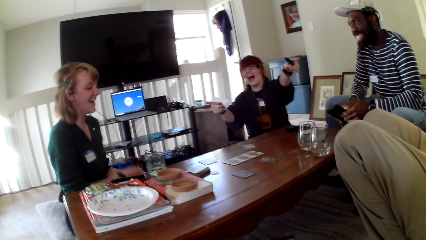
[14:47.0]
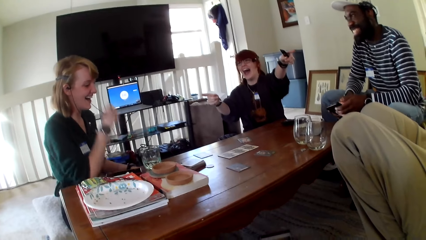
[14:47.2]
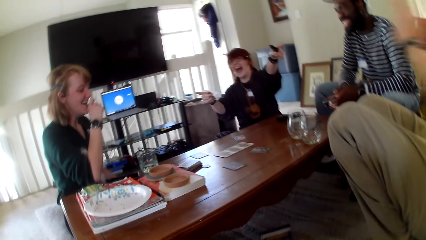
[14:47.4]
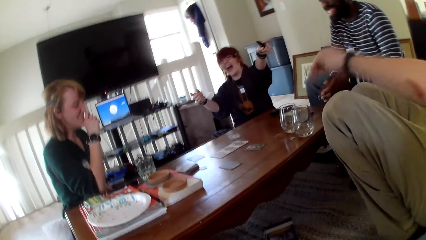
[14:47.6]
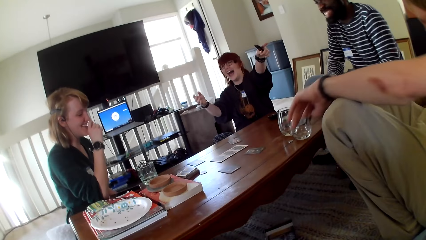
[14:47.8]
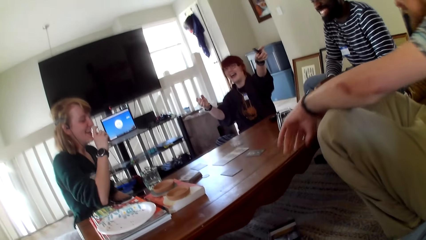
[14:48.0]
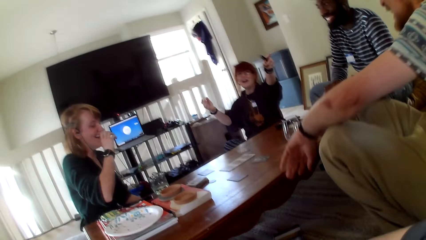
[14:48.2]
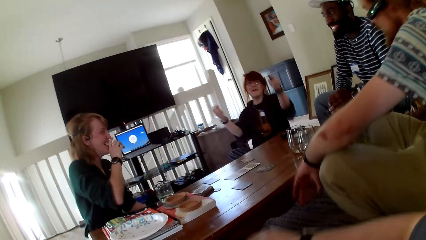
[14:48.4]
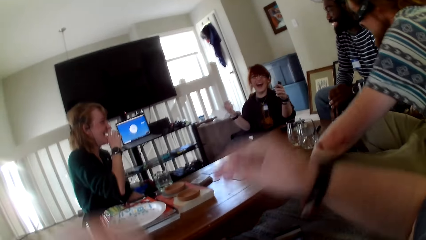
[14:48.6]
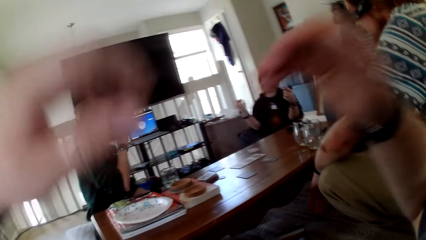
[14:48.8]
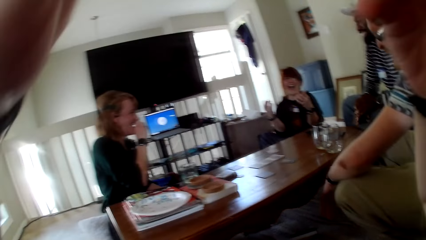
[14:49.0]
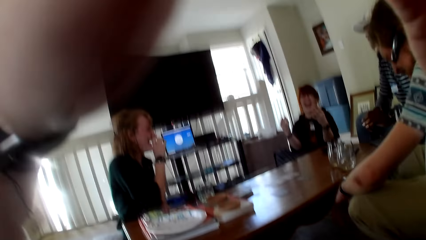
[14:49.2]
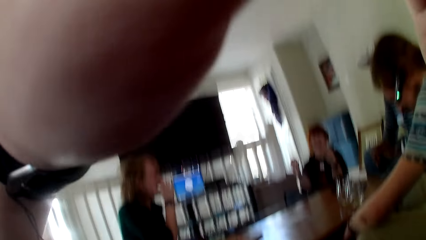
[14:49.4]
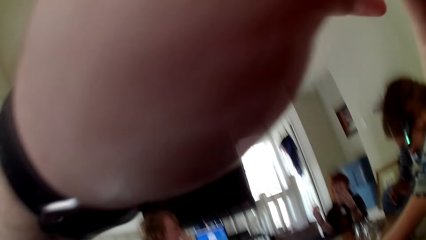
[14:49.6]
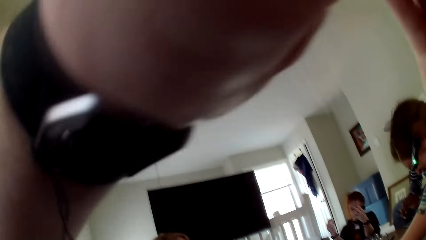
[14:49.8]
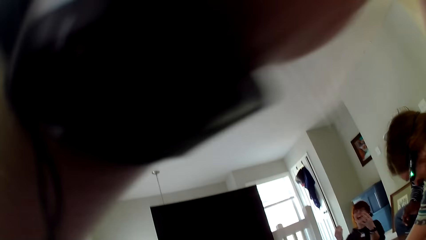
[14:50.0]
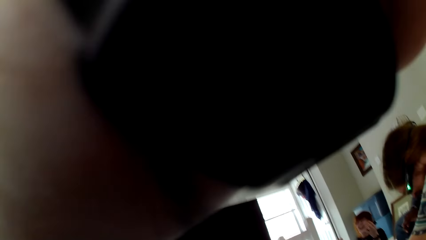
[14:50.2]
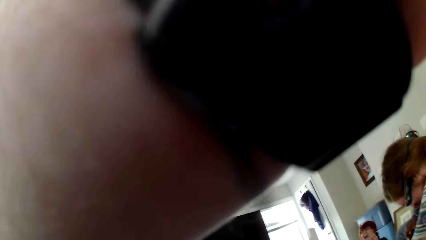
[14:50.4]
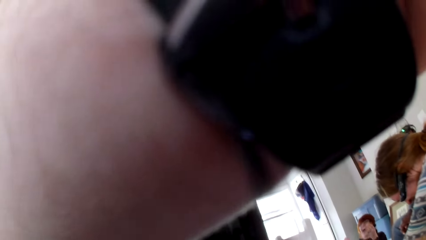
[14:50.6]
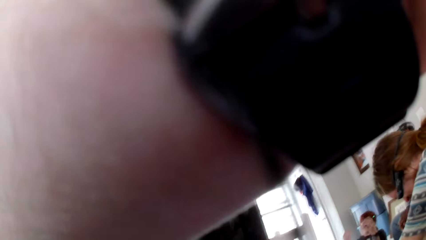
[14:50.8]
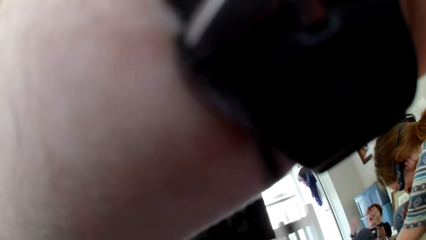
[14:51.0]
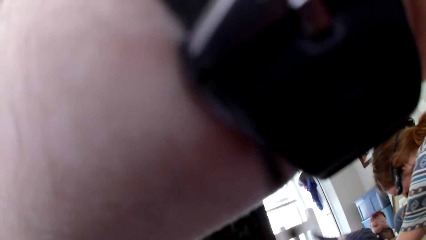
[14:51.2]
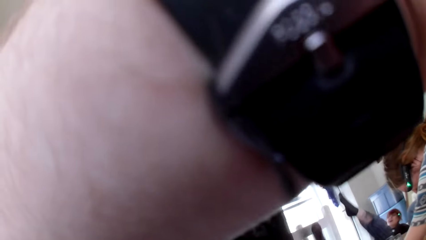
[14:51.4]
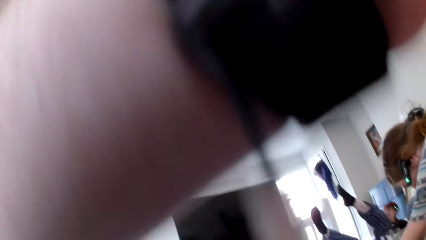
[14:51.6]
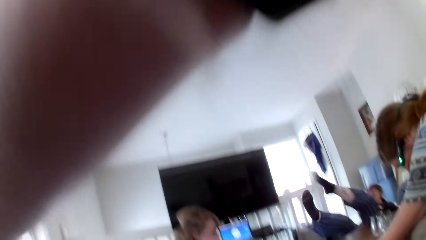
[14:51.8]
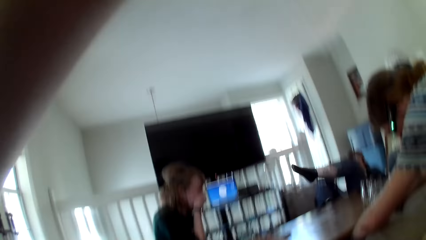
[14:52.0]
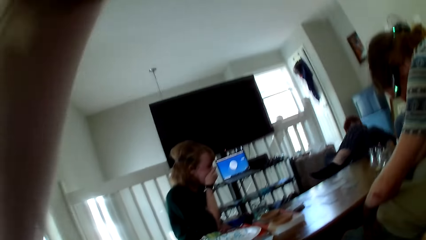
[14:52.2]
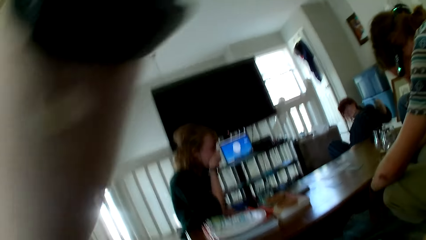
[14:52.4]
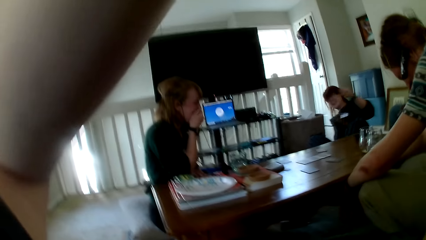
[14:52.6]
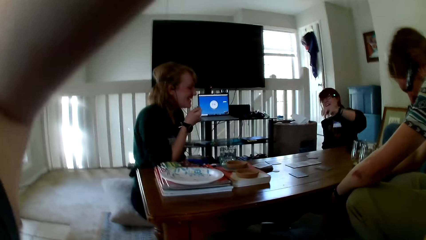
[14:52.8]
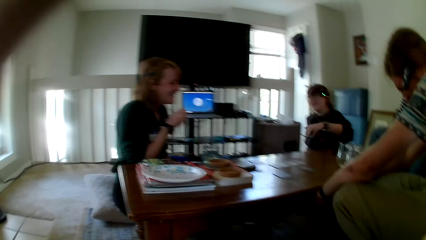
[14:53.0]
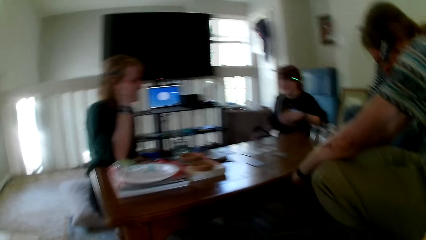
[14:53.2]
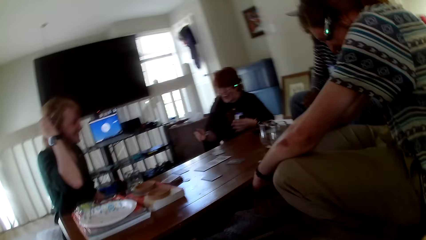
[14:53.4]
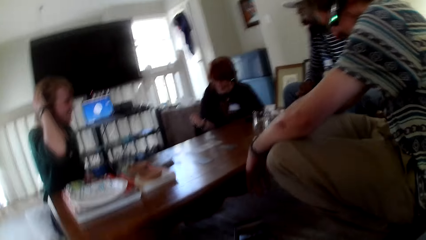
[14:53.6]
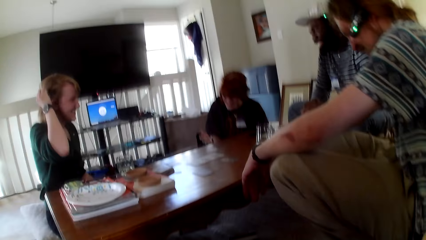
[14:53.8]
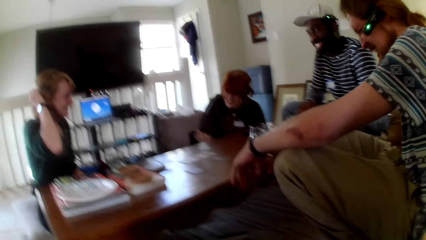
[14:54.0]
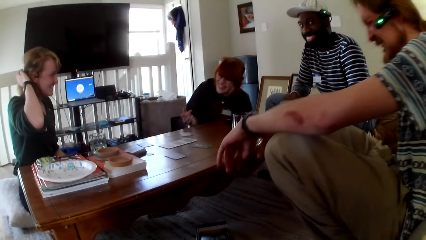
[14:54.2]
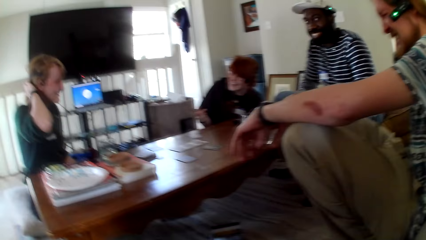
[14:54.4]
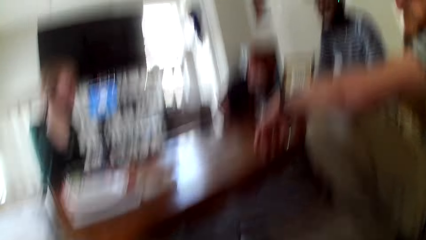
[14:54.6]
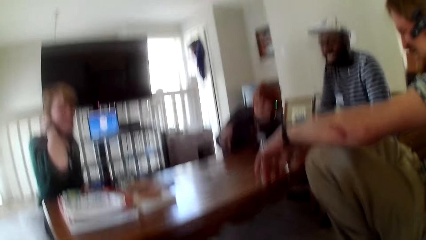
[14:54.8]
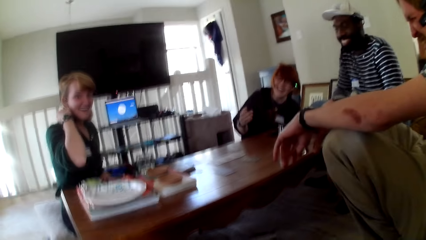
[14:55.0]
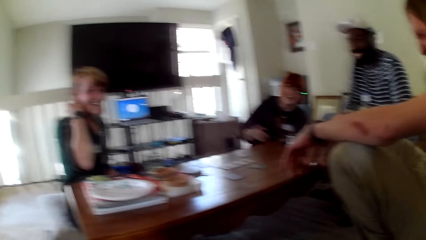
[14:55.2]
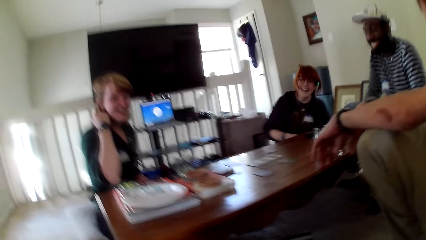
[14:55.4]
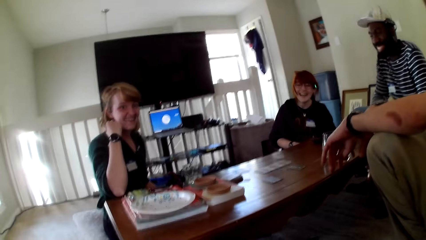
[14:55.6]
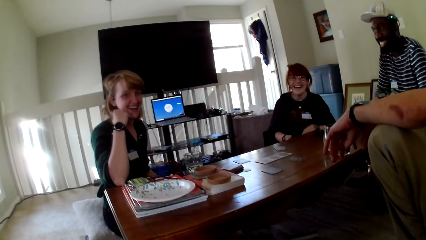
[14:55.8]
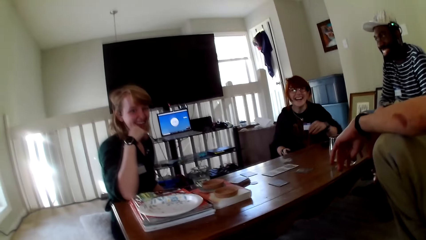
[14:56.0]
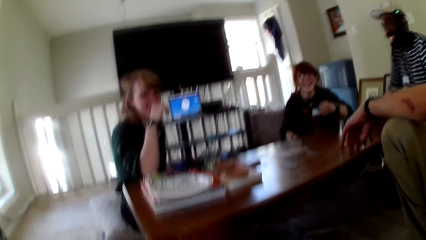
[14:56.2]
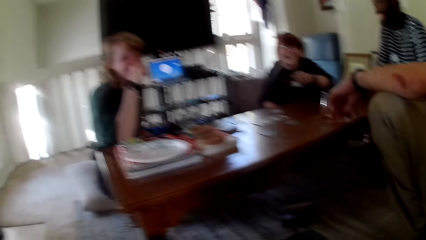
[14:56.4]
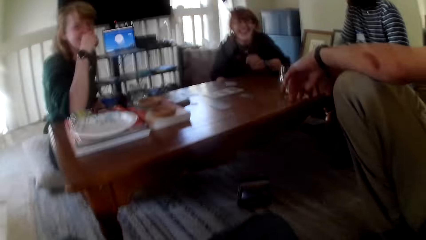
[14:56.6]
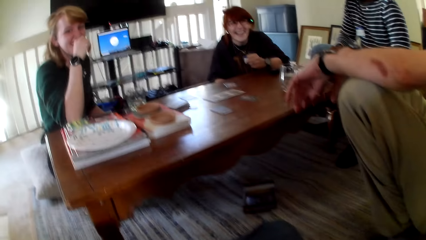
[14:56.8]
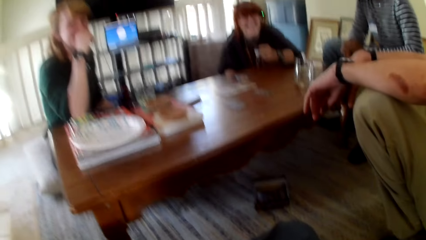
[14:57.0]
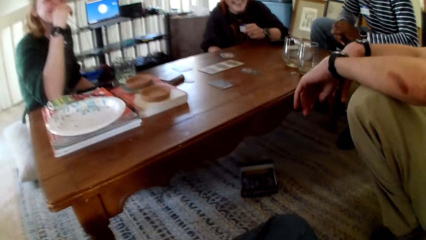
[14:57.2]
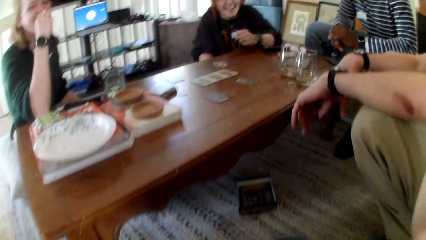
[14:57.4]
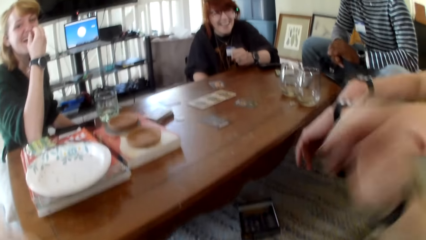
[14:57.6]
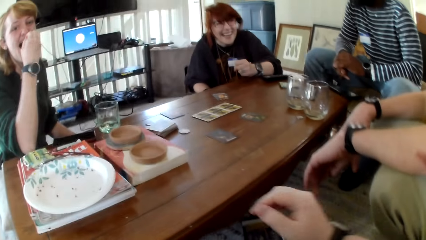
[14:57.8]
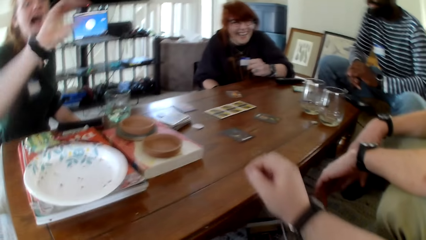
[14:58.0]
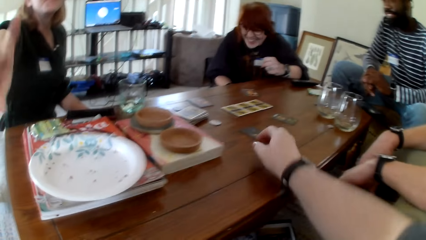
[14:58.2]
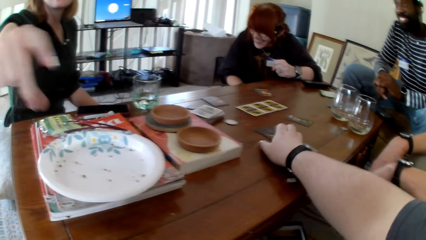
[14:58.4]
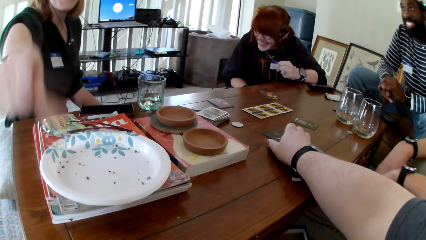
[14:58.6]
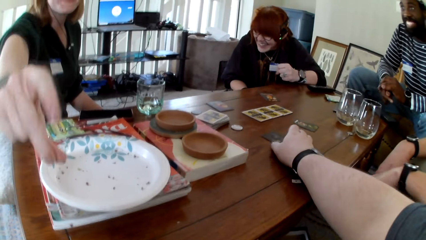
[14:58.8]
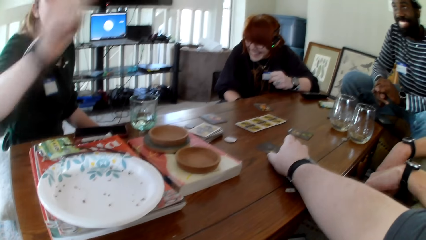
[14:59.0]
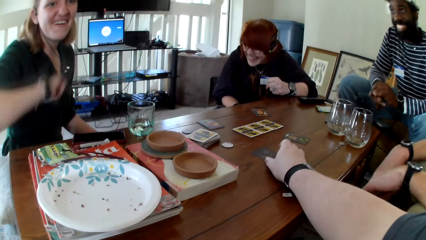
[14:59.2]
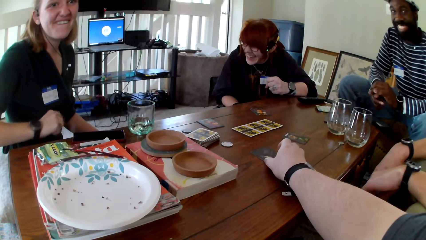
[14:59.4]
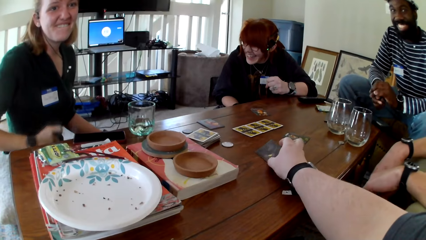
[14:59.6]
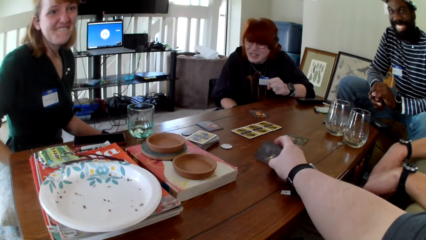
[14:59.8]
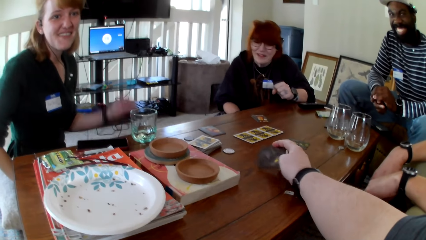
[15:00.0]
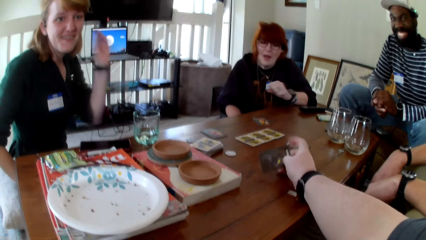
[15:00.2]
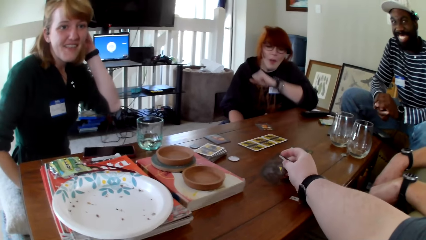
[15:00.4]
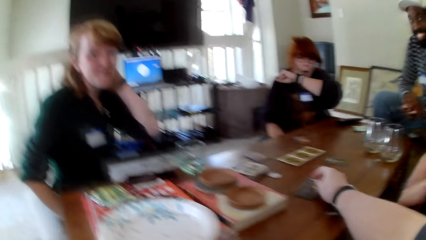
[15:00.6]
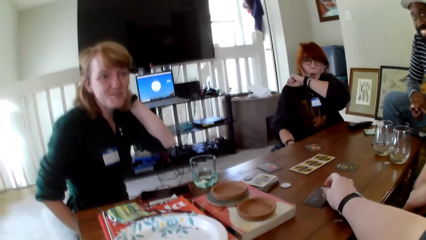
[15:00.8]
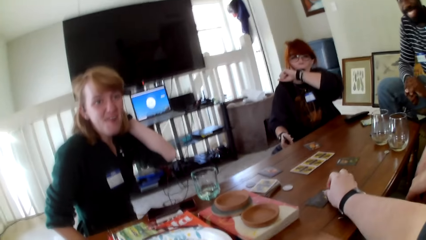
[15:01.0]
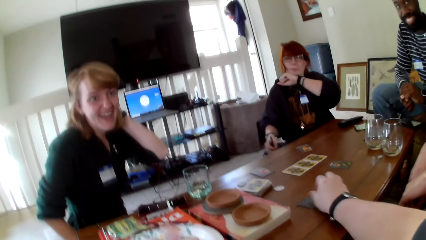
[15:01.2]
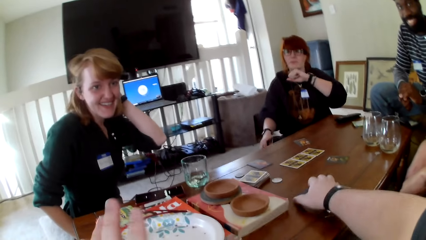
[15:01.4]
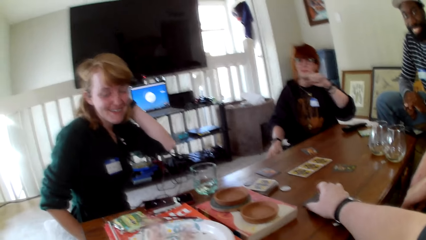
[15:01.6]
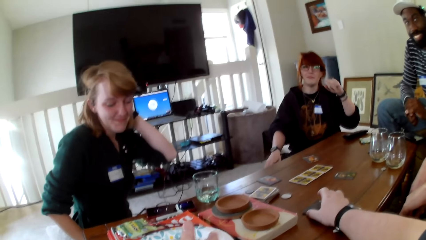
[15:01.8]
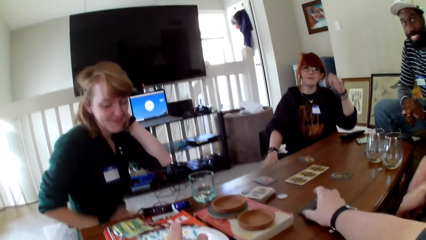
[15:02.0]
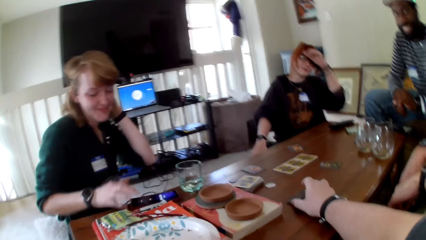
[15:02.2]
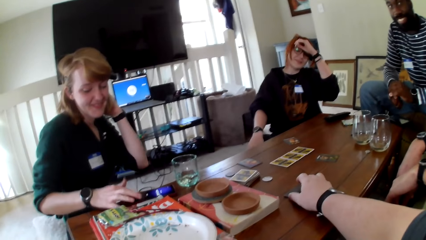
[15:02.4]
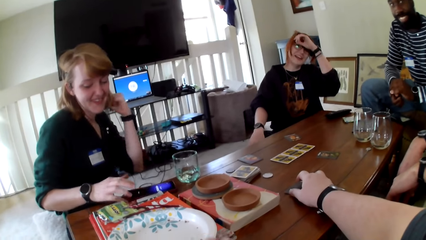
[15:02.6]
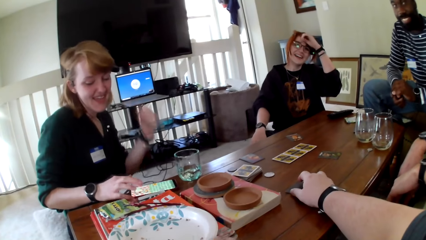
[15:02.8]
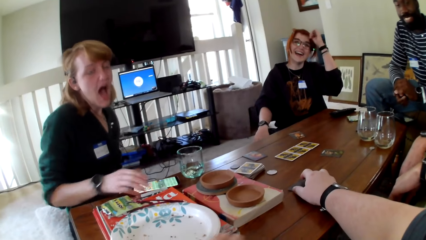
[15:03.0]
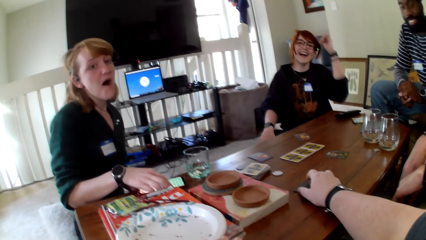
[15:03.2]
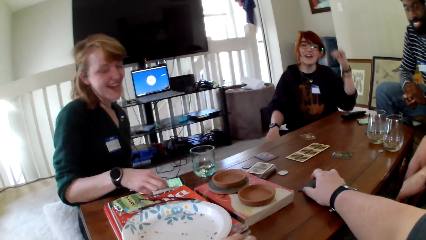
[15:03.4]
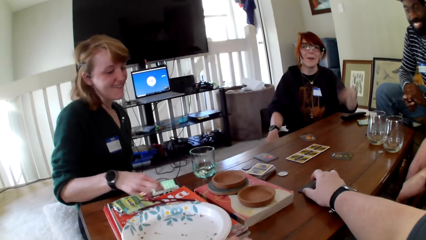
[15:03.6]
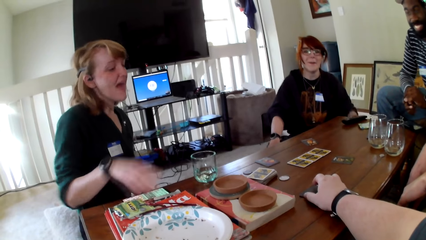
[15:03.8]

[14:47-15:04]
A woman holds her mouth. The camera wearer adjusts the camera. He raises a hand up. Another woman lifts her legs. The first woman pulls her hair. The first woman holds her mouth. The camera wearer pulls his hand off the glasses. The first woman gestures her hand. The camera wearer touches a card. He picks up the card. He puts the card on the table. The other woman pulls her hair aside. The first woman operates her phone.
